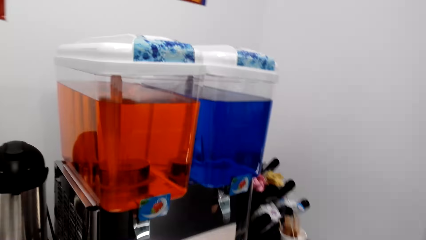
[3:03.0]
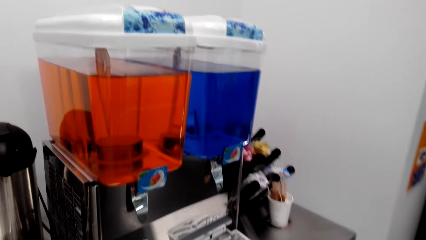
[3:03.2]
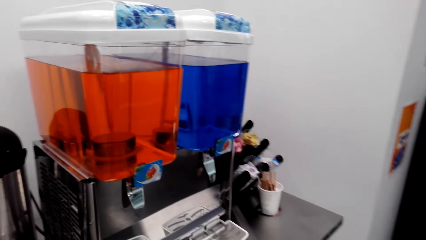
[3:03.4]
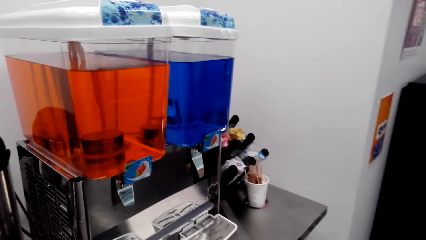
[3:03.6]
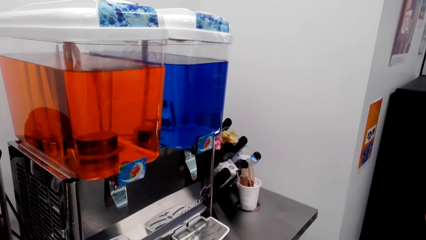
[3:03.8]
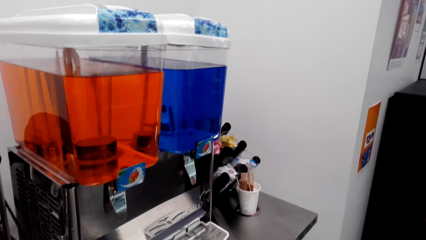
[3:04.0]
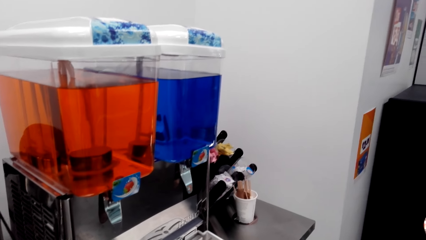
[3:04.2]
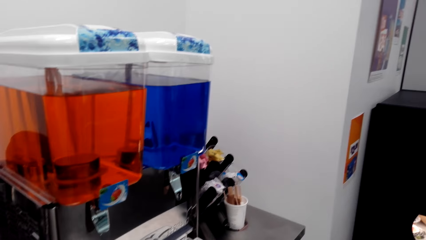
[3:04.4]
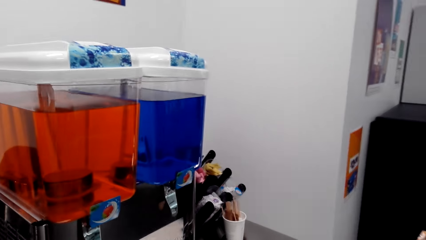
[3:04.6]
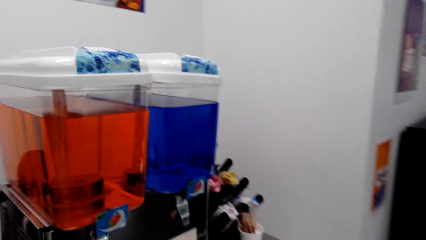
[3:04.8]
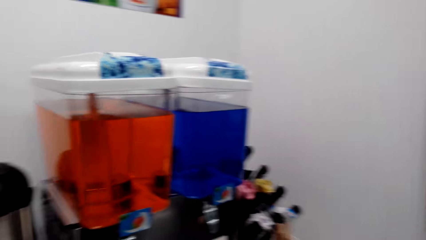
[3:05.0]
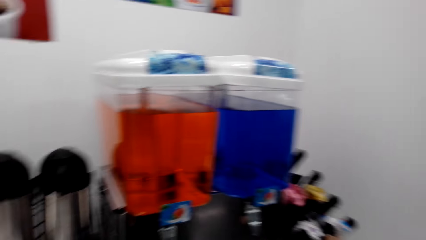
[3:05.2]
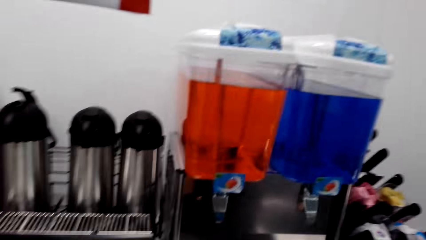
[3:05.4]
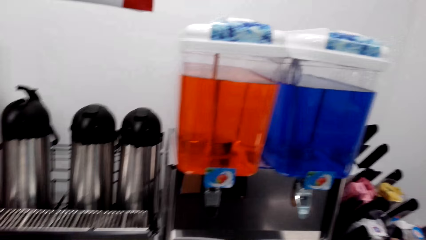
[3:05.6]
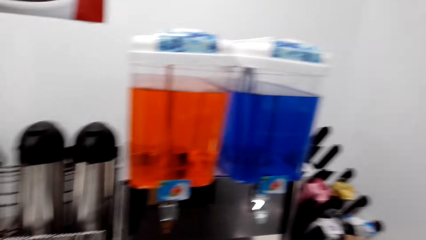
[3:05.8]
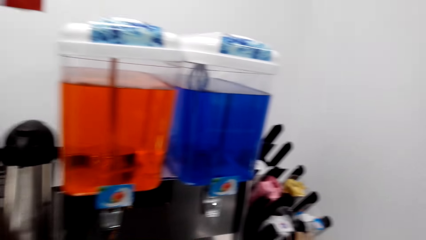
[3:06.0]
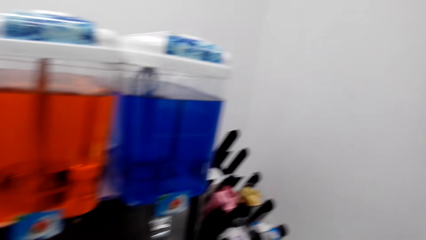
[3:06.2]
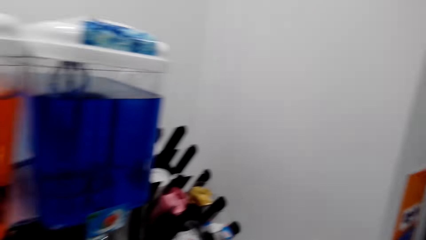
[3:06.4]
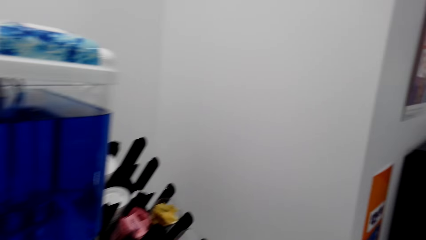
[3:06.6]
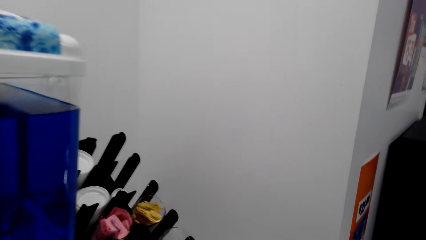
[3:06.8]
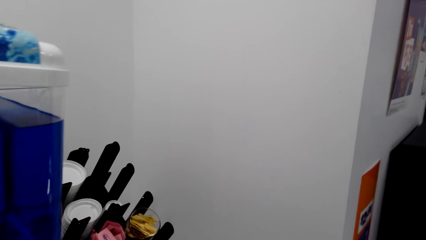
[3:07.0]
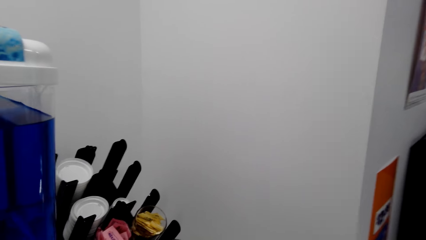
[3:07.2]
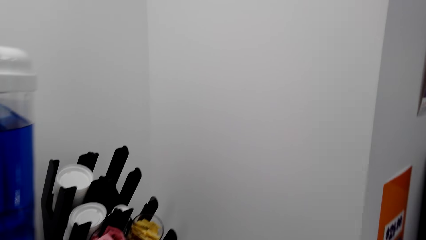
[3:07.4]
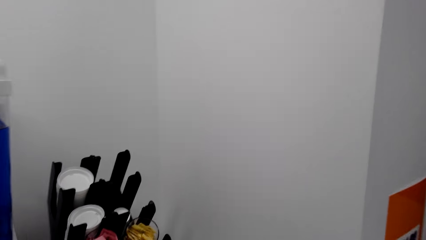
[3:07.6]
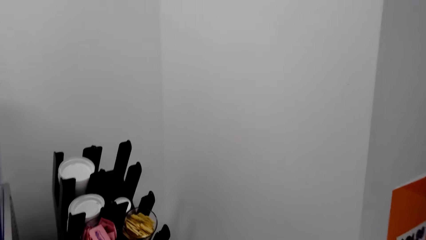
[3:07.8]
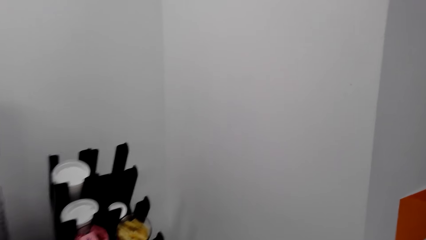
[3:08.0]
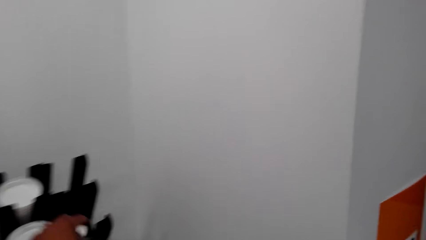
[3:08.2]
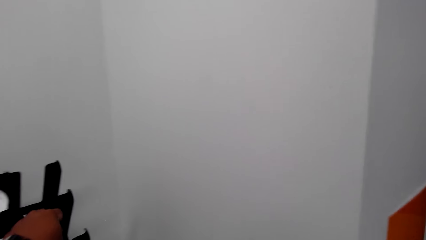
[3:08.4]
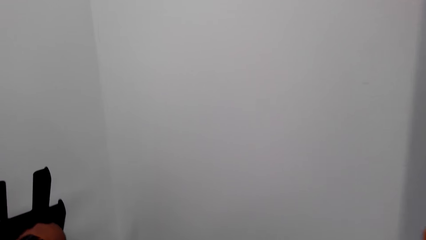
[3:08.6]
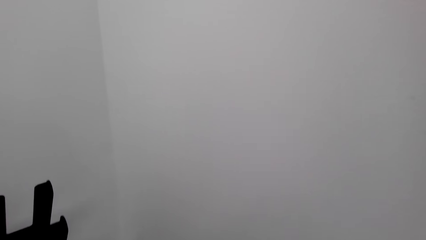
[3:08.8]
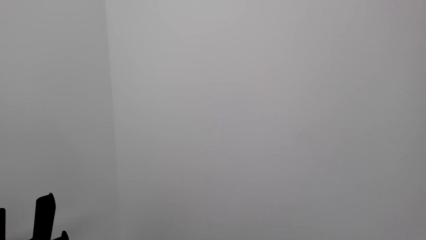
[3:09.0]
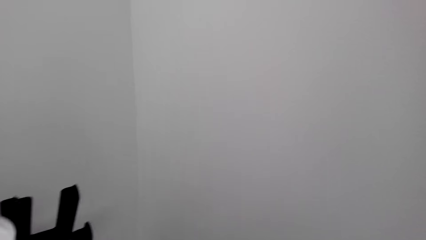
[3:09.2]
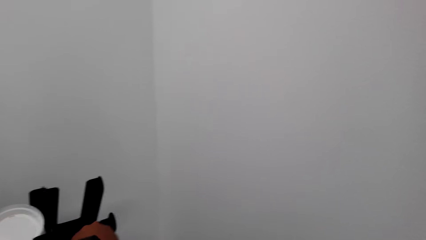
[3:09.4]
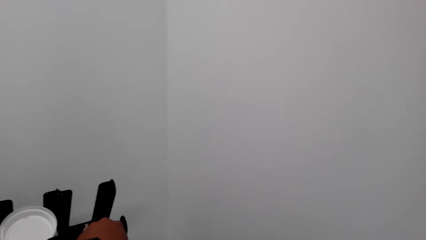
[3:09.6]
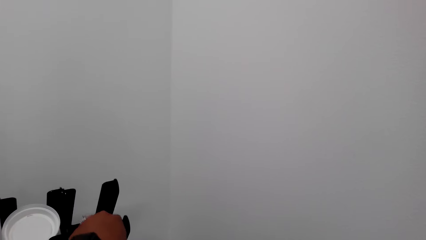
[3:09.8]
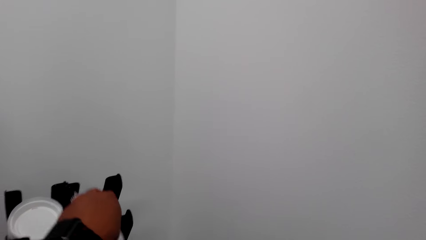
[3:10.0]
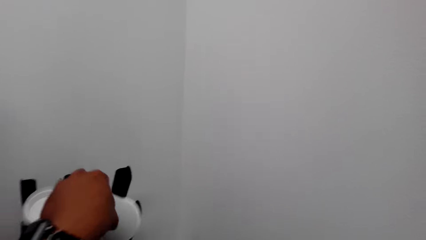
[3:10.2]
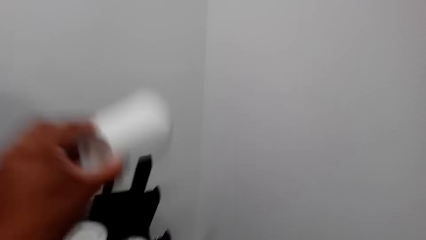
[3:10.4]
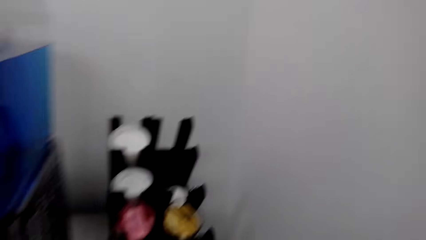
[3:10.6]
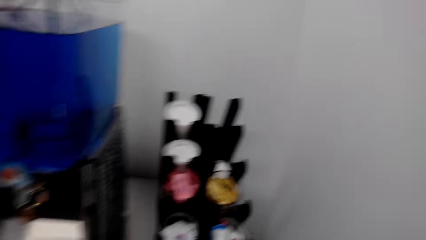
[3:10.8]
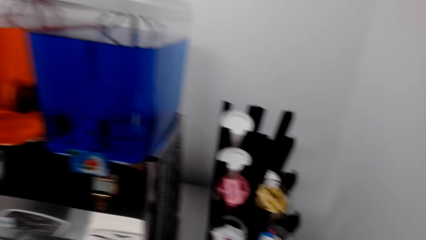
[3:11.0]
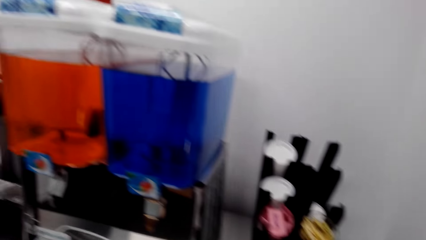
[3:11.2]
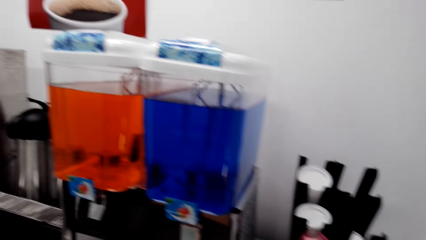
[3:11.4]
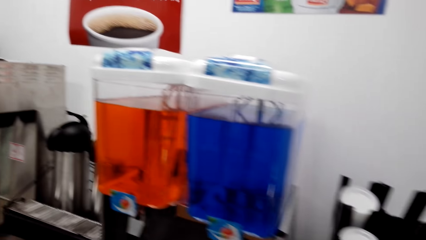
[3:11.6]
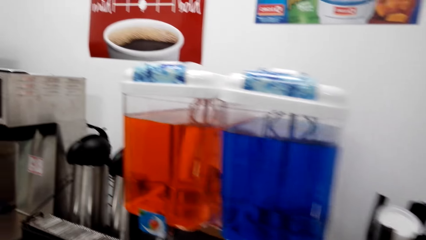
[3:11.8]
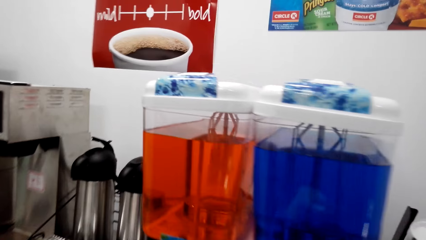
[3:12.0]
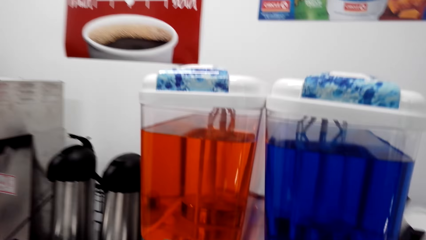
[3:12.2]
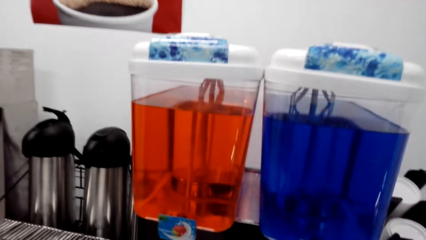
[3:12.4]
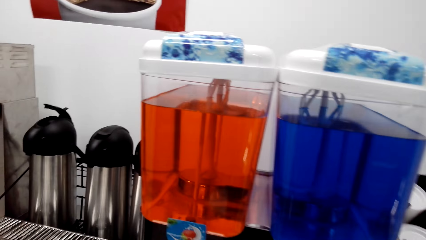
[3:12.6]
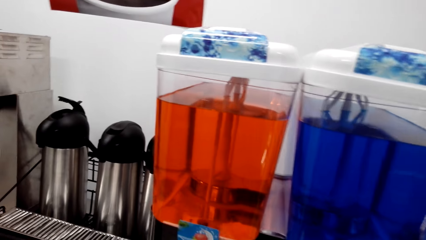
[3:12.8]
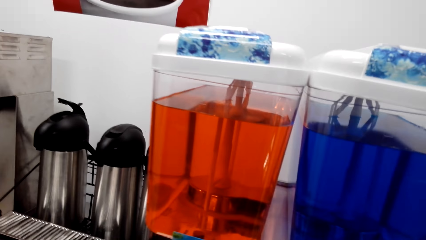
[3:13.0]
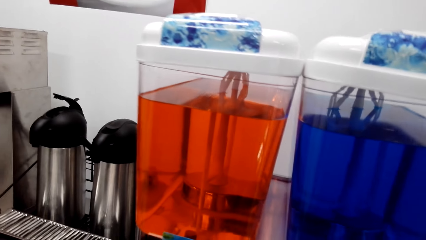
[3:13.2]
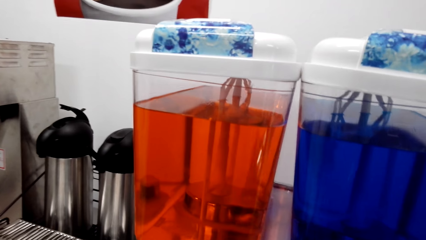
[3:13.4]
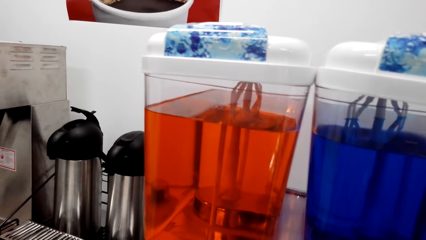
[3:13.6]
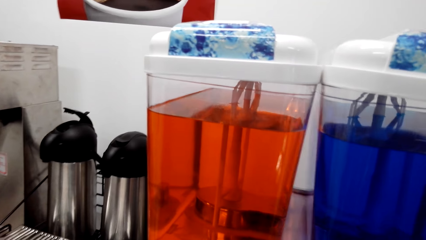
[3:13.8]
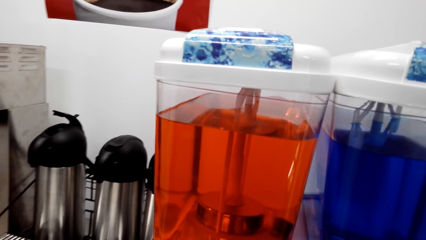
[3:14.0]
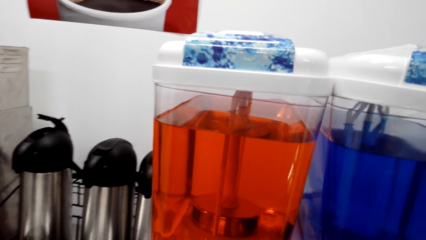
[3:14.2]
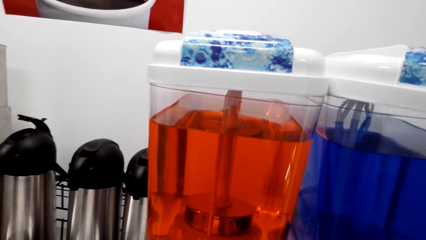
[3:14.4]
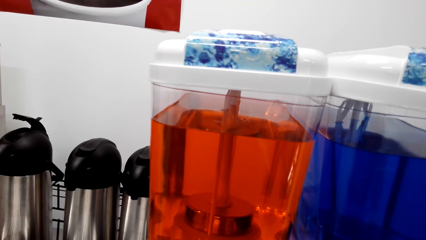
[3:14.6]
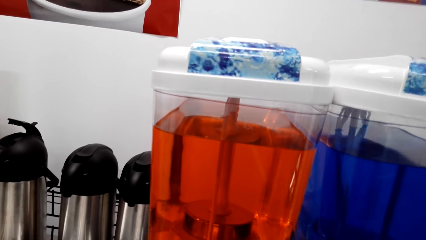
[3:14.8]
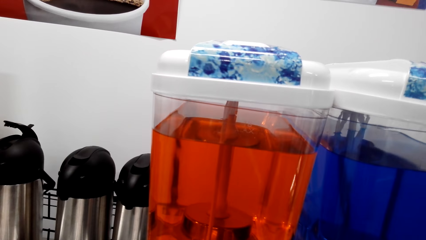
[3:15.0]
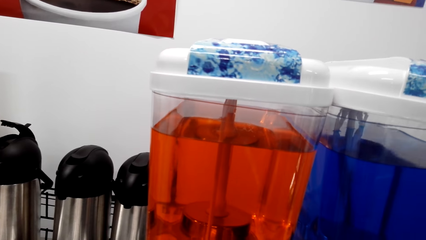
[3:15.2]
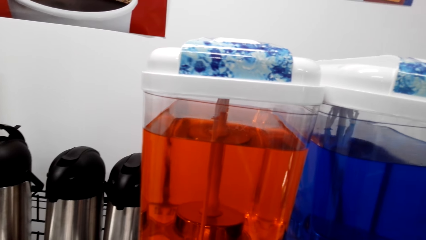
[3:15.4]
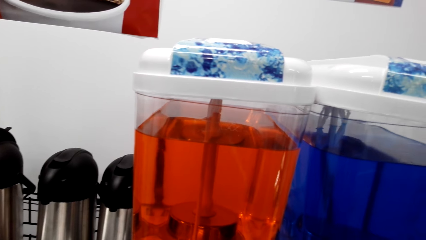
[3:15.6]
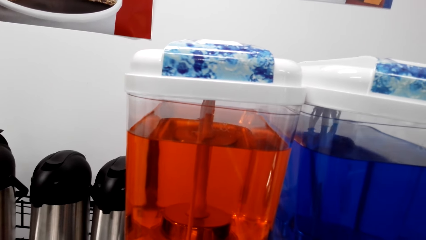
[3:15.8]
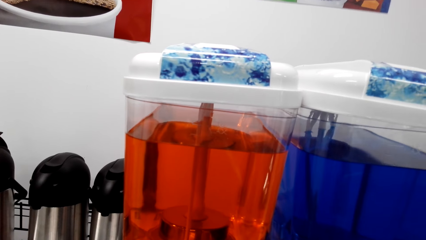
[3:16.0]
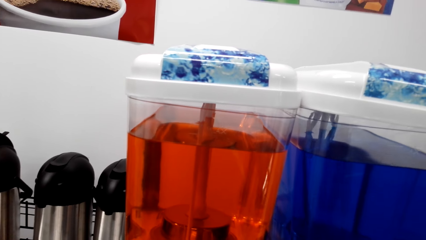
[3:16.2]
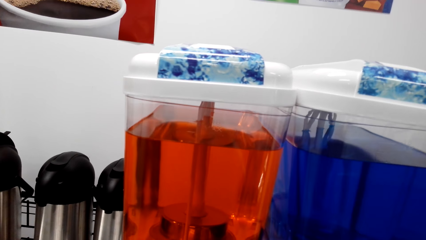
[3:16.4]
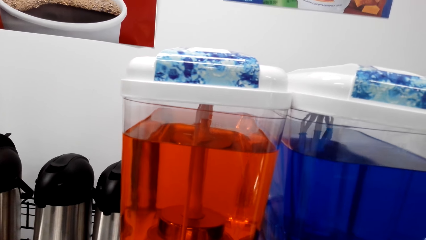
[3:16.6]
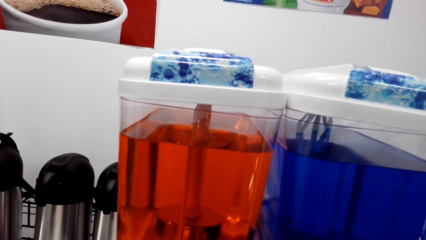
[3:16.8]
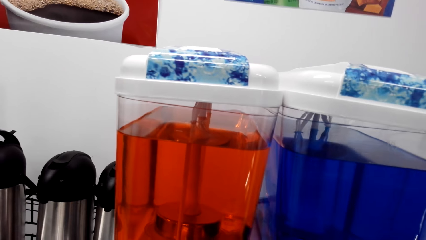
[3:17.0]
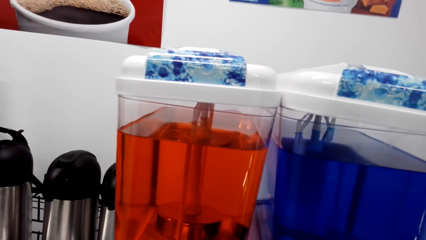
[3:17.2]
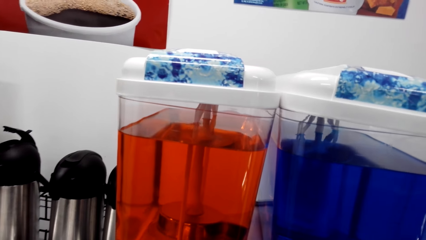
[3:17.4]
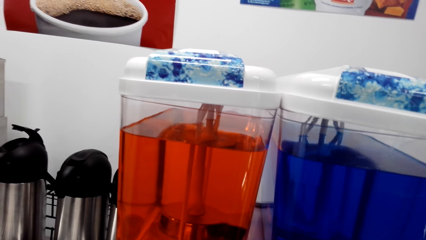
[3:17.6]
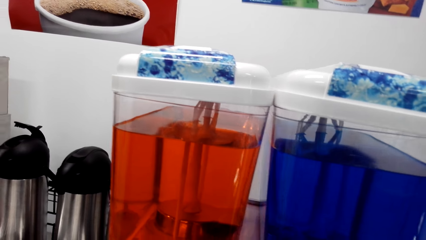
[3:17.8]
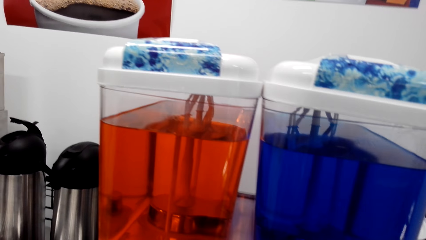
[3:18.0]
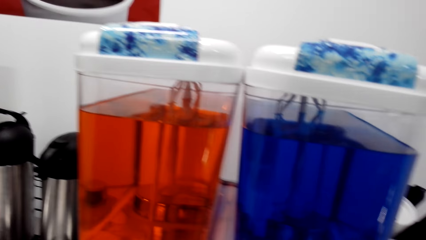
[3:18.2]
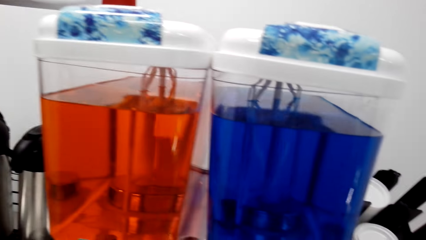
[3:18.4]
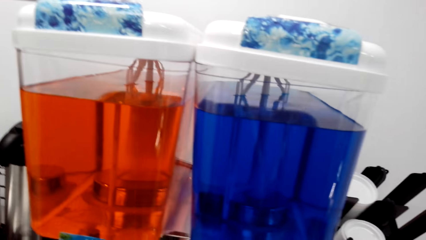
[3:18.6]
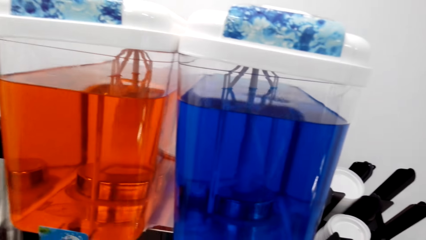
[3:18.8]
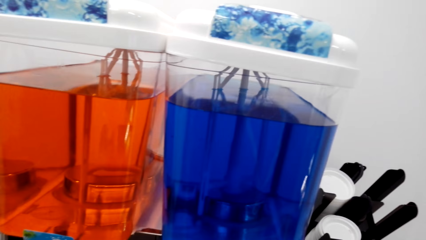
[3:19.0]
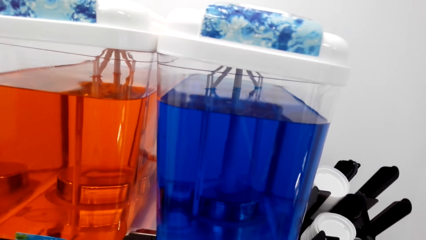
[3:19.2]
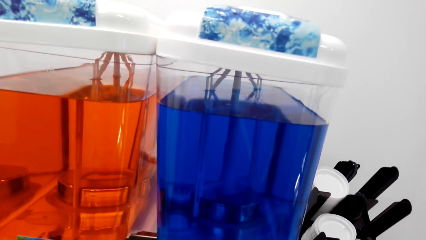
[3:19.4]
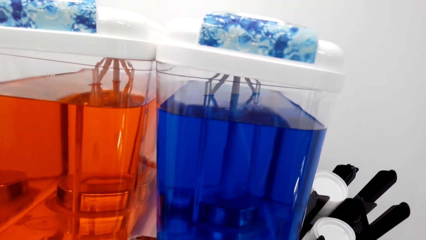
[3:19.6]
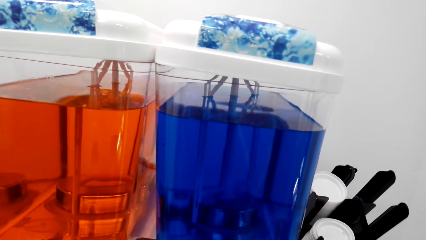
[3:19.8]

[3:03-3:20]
The camera wearer picks up a tumbler. They put the drink in the tumbler from the juice dispenser.
